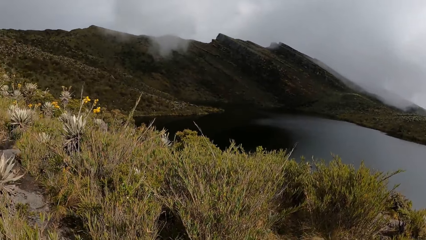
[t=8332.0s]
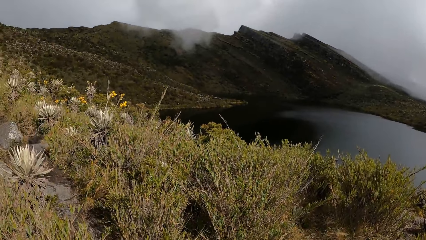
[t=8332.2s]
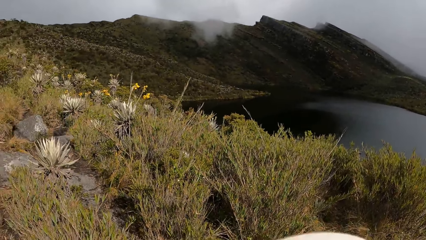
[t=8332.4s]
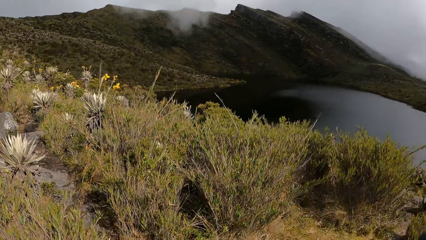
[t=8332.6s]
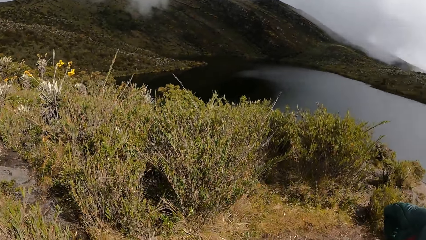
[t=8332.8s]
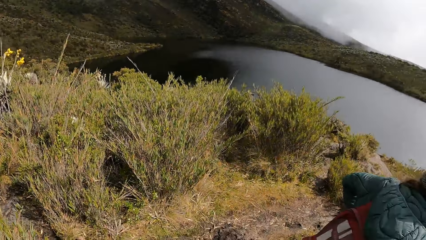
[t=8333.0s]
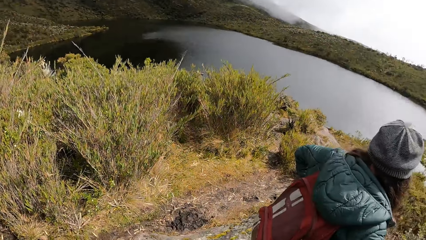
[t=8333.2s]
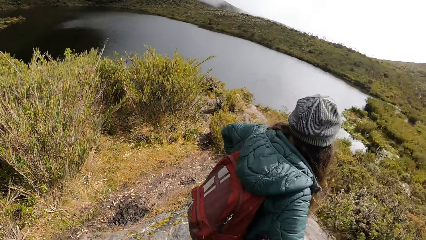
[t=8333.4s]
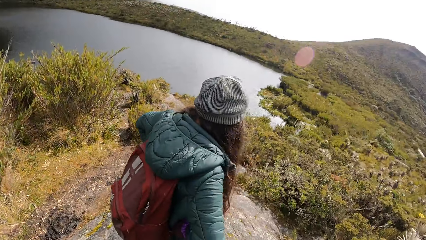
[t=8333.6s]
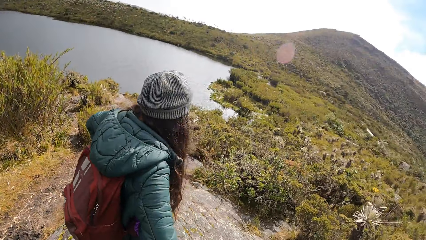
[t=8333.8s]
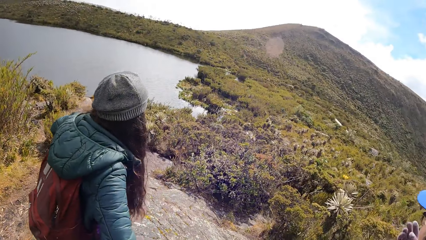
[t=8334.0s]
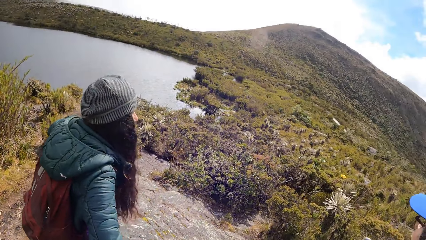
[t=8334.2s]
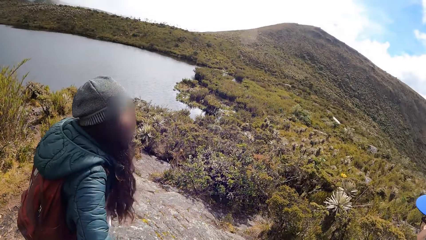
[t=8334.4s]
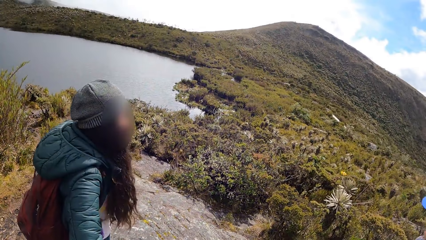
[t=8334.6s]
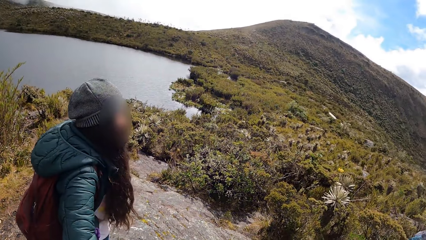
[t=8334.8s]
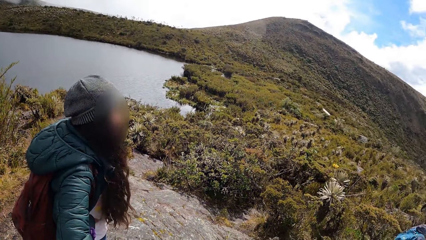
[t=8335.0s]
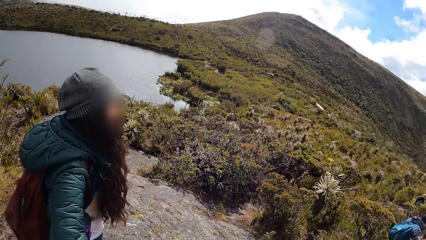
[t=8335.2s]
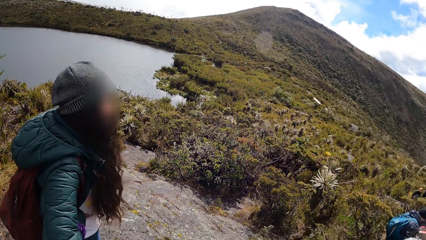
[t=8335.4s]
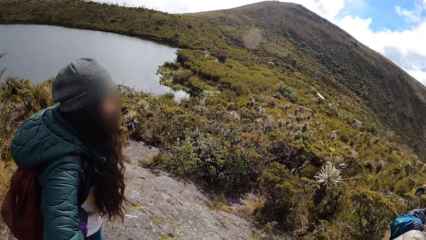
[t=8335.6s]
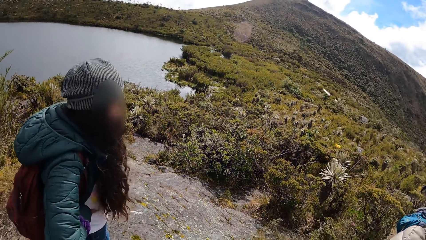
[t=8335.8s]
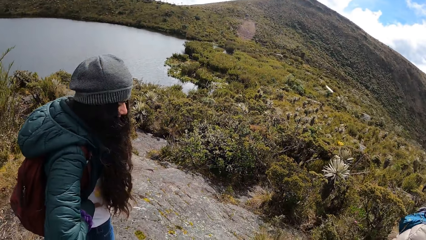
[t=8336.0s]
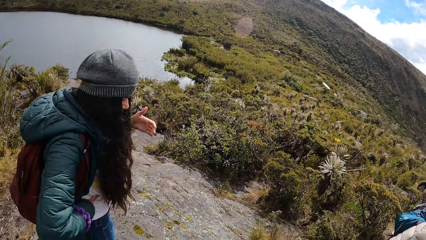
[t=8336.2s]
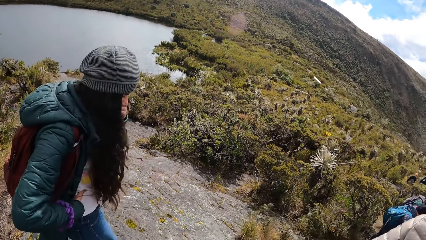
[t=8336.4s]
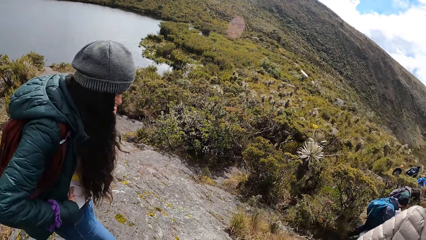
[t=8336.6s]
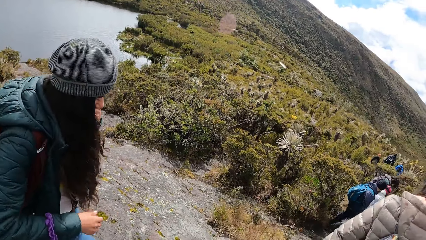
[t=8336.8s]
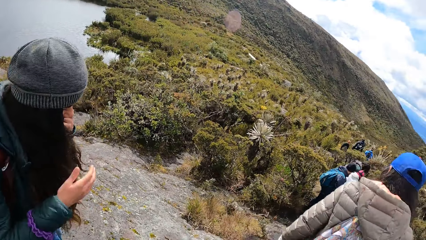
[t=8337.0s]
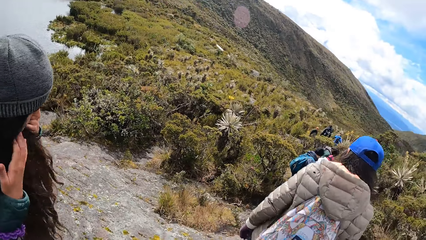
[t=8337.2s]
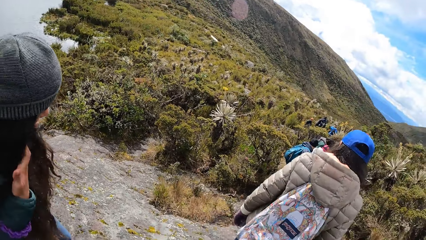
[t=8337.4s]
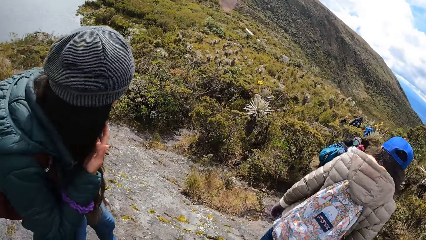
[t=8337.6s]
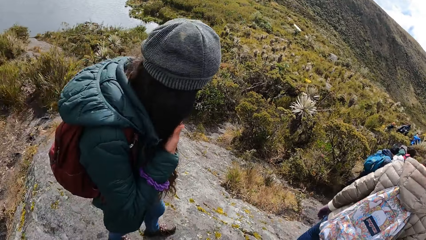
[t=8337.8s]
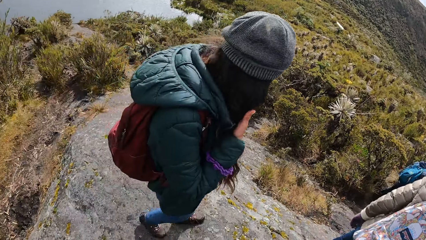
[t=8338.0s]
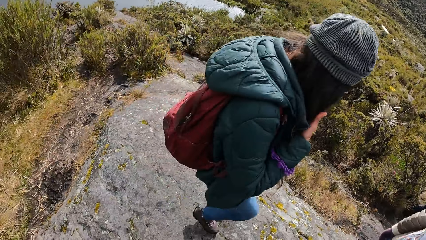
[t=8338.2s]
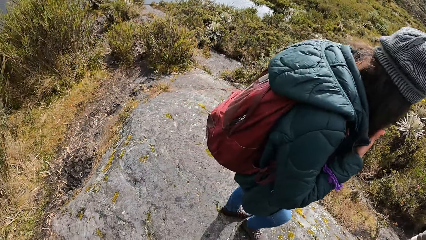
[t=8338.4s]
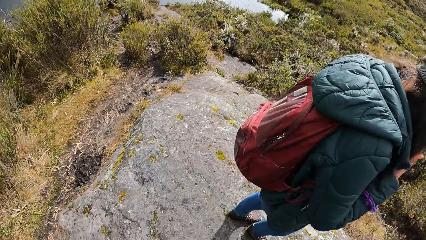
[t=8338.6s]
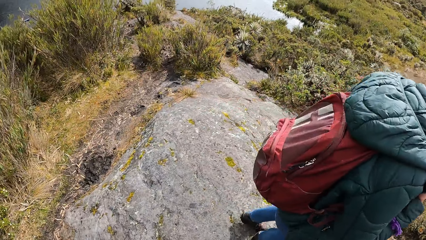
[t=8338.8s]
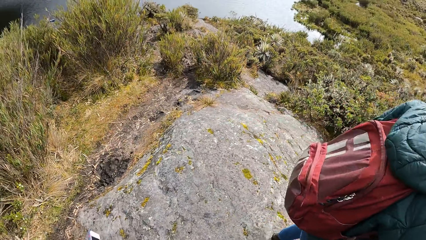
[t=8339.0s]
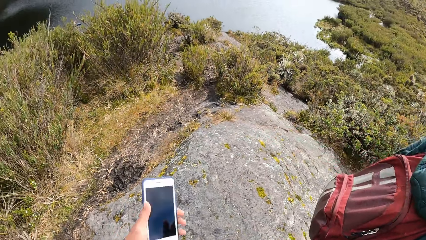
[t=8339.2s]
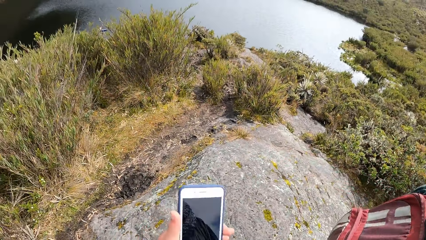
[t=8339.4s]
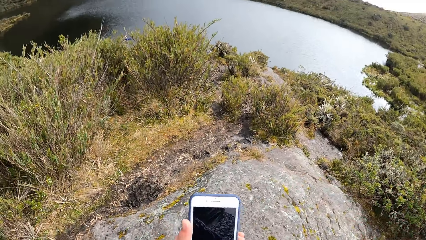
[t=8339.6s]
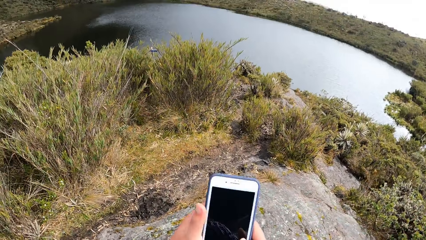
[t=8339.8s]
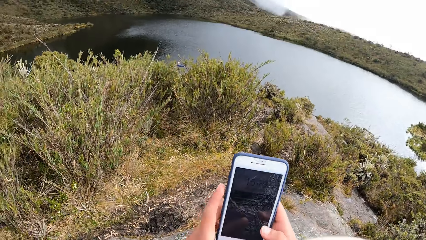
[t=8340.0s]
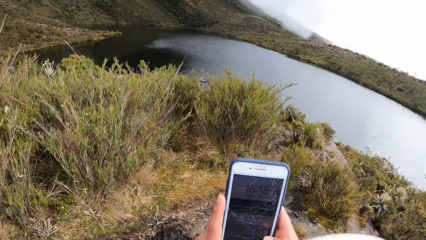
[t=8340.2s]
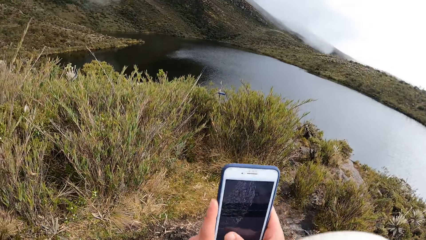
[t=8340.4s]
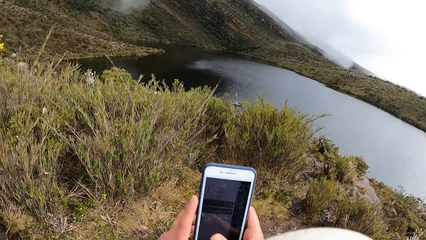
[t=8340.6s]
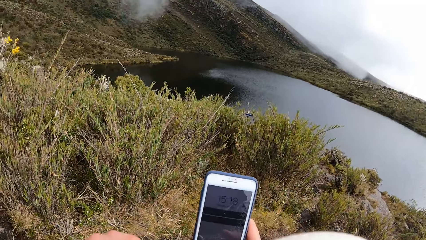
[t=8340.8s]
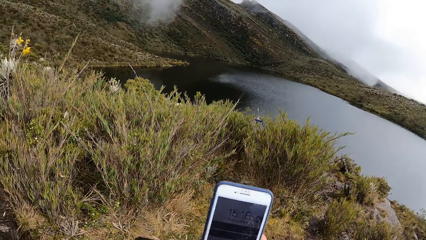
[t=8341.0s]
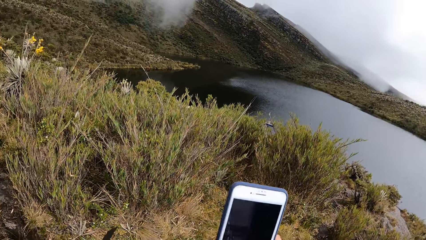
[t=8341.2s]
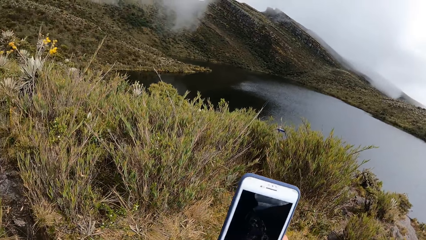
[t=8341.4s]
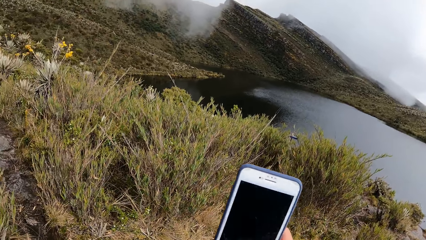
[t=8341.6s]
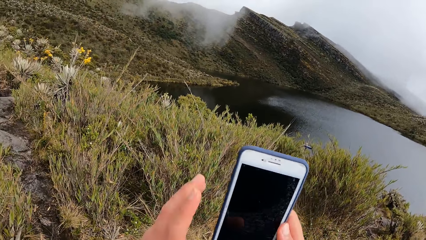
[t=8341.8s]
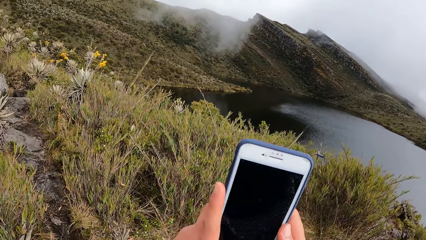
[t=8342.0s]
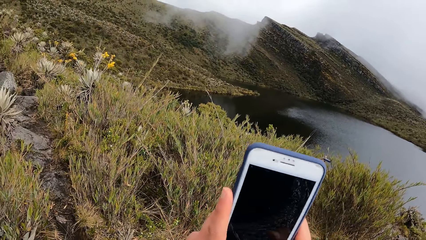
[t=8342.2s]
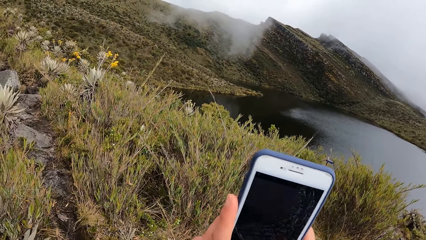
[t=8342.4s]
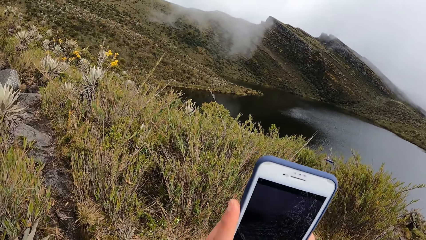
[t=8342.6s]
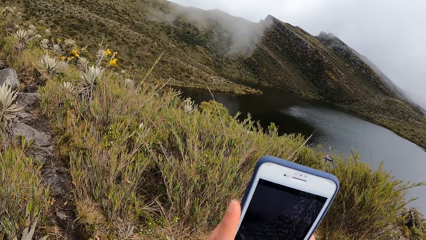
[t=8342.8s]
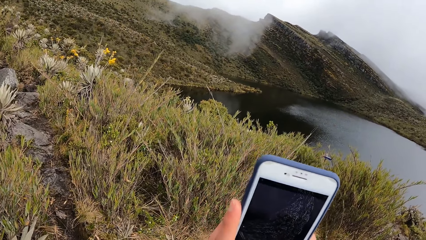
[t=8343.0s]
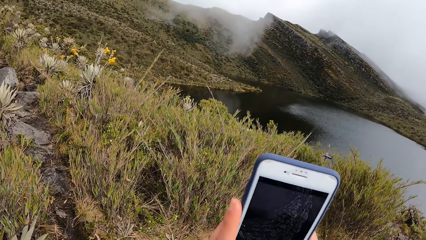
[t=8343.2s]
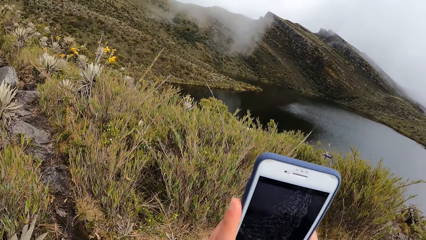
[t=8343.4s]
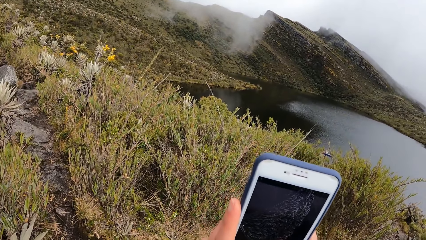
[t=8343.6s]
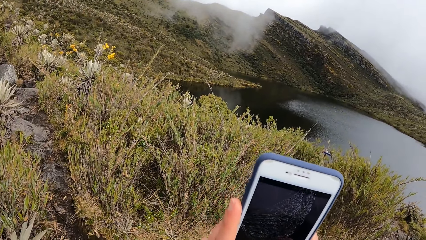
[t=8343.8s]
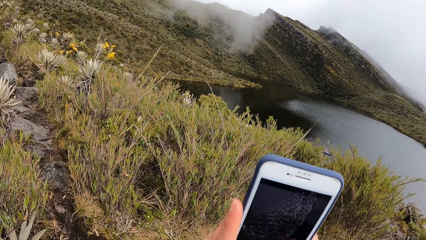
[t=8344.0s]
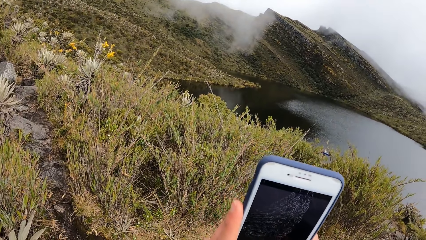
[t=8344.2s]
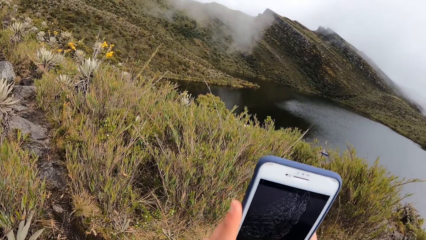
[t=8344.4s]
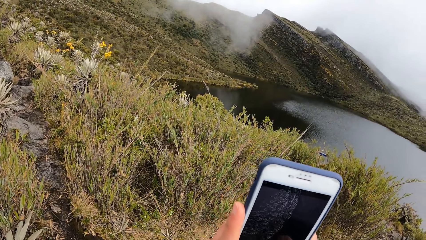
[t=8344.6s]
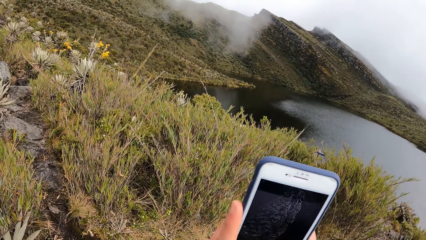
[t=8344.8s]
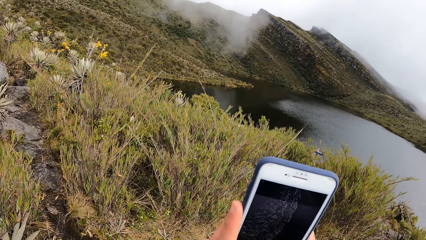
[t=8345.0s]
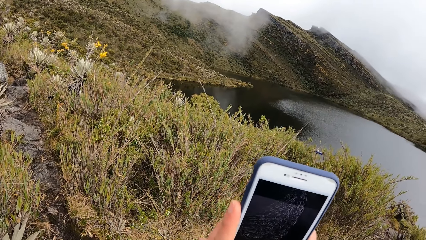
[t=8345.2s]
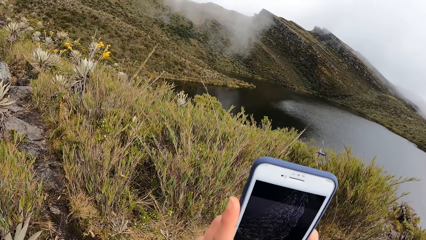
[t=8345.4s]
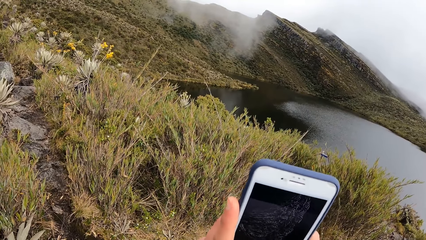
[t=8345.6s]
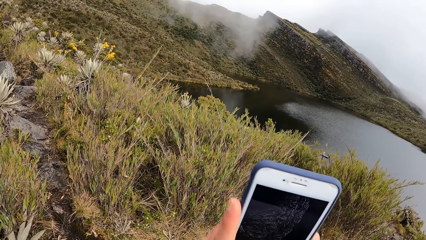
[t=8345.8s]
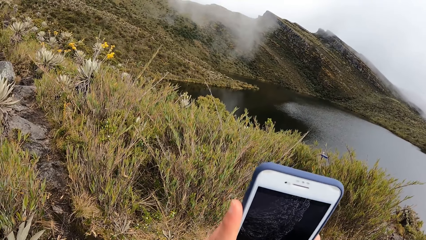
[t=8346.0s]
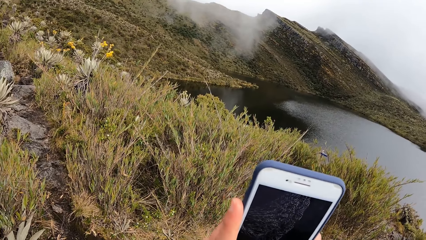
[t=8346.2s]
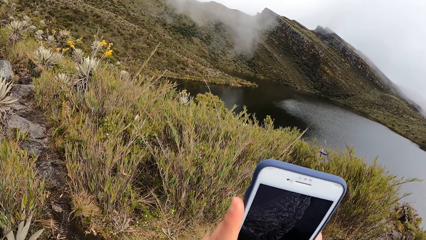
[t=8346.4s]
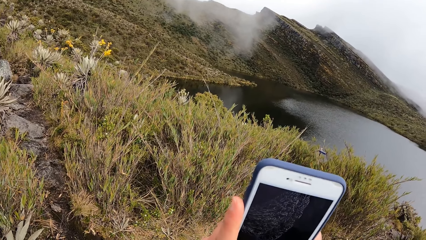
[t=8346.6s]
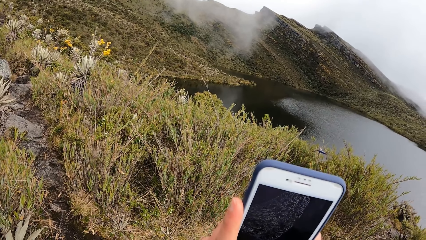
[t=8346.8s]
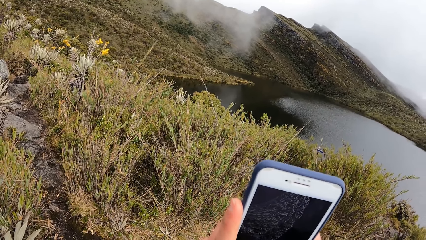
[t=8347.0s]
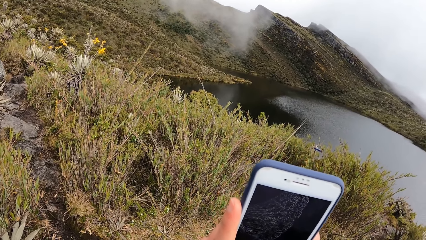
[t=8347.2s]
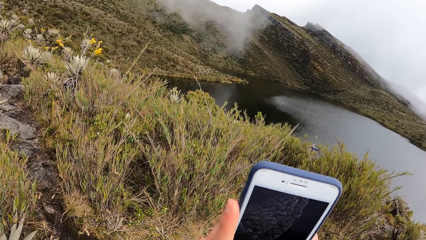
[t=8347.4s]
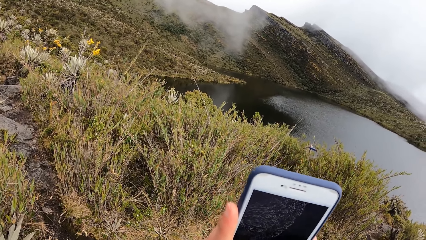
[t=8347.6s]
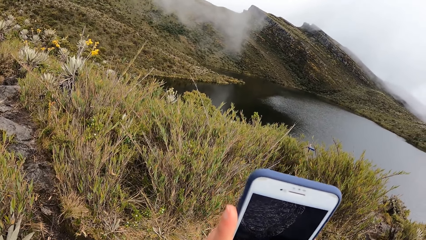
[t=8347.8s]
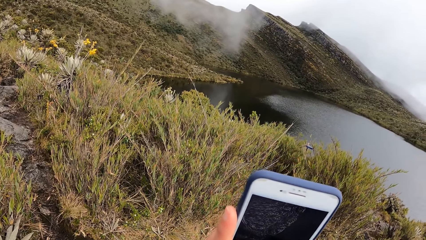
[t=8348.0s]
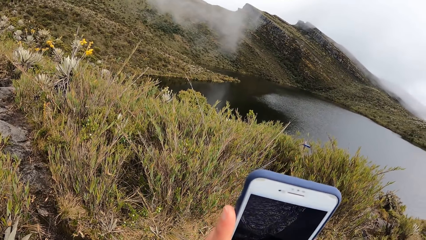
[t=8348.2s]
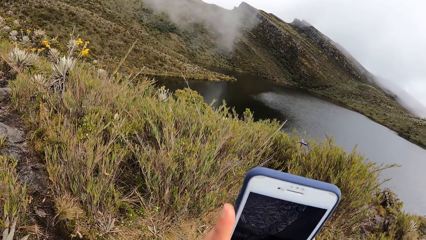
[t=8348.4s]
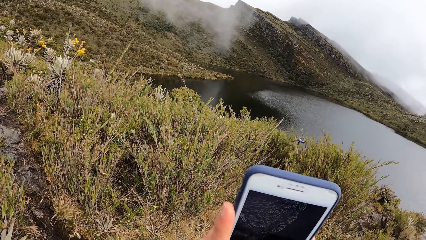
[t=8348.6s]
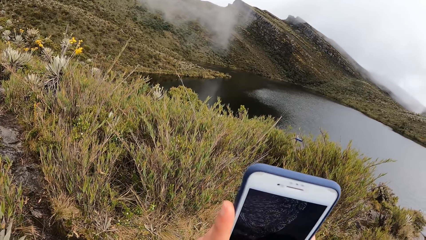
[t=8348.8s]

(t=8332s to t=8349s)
The camera wearer is looking at a hill and a water source. She holds a phone in her left hand with both hands. She holds the phone in her right hand with both hands. She is taking a picture with her phone.
